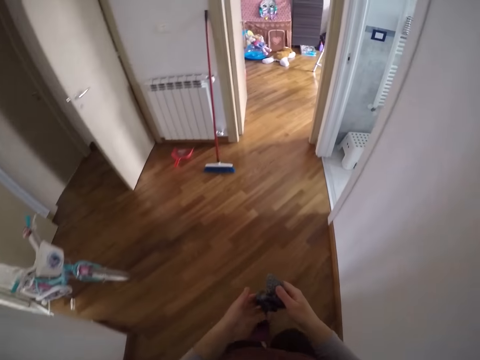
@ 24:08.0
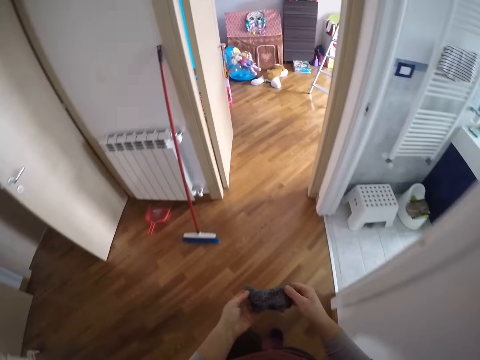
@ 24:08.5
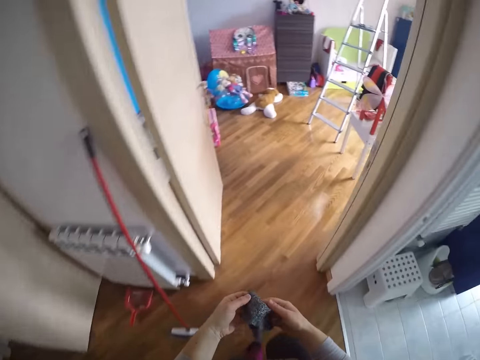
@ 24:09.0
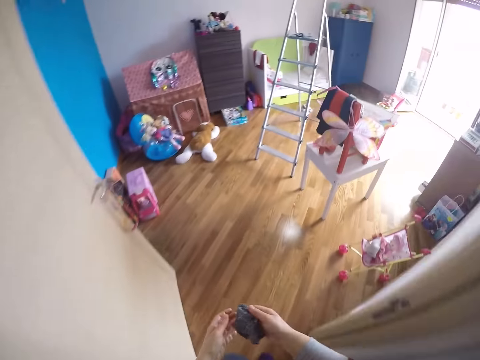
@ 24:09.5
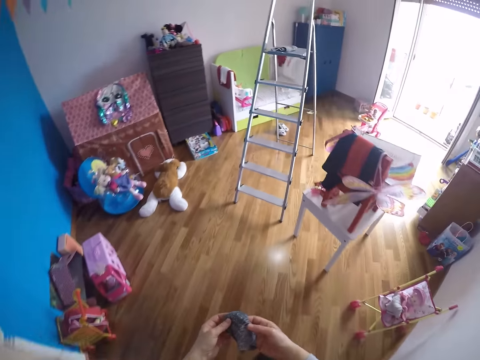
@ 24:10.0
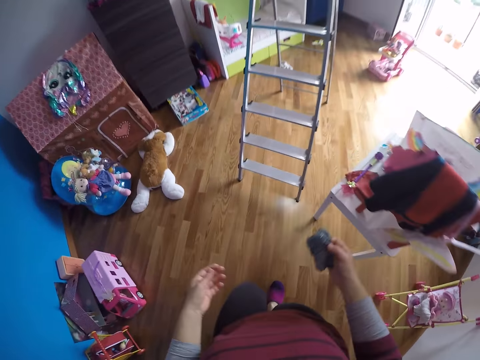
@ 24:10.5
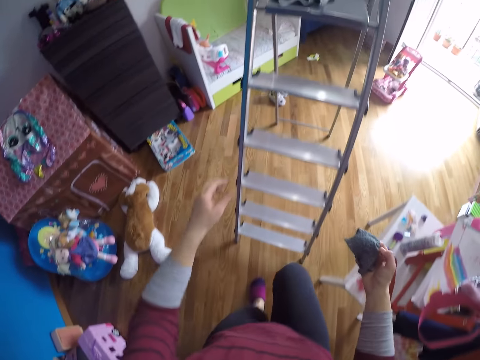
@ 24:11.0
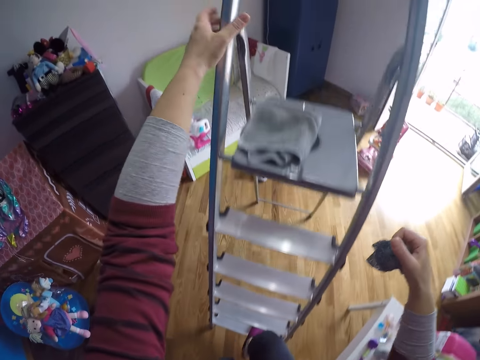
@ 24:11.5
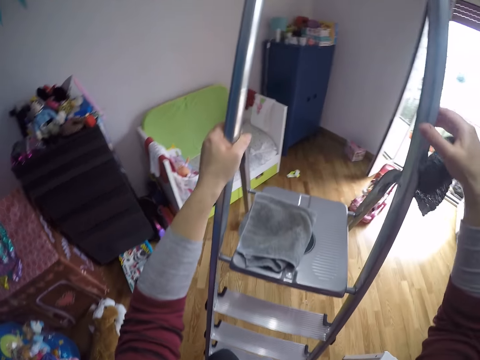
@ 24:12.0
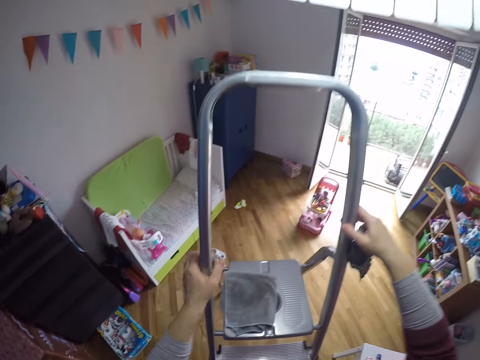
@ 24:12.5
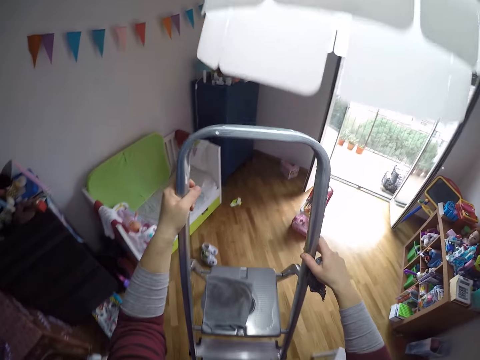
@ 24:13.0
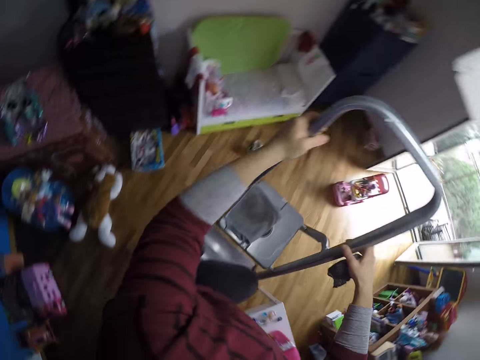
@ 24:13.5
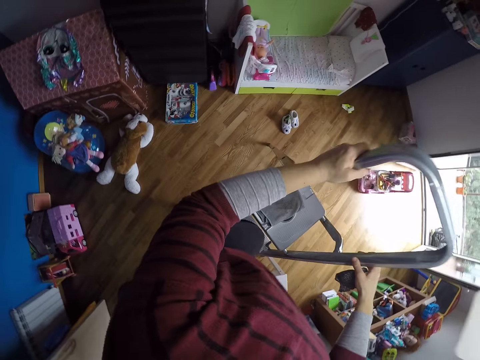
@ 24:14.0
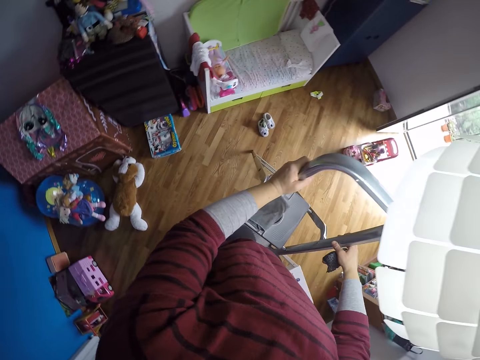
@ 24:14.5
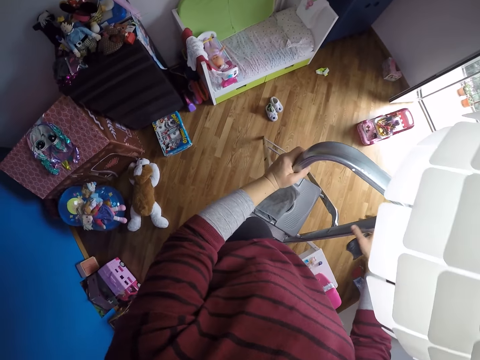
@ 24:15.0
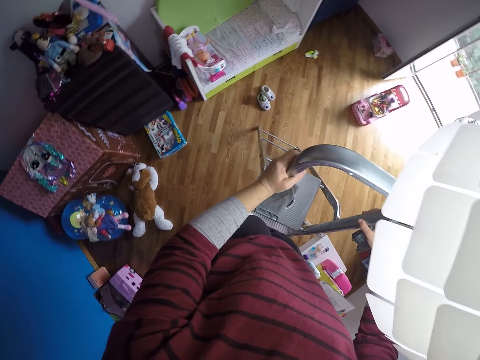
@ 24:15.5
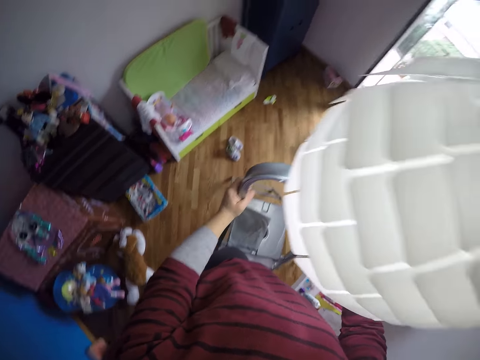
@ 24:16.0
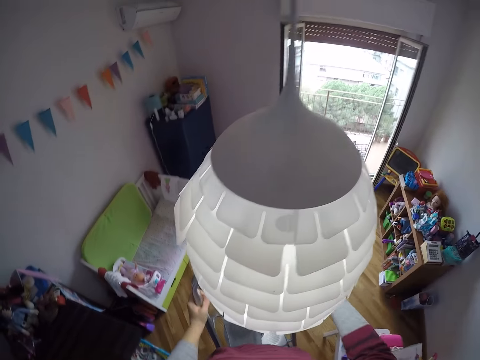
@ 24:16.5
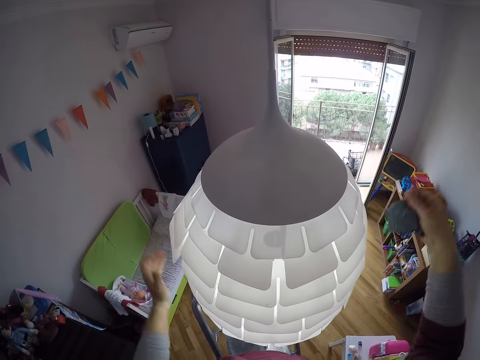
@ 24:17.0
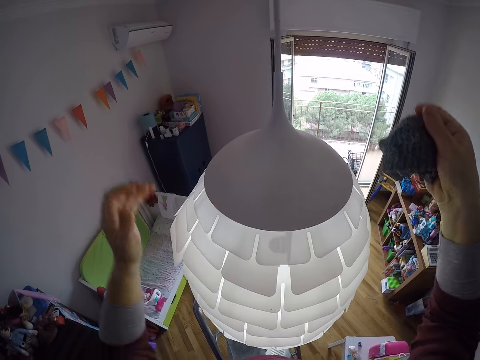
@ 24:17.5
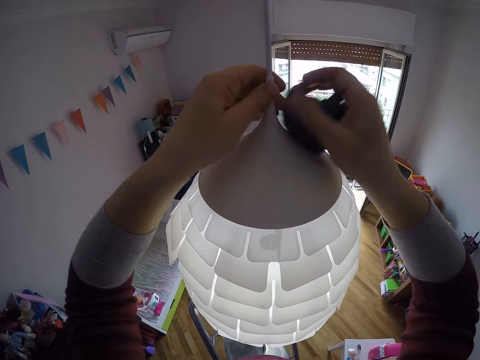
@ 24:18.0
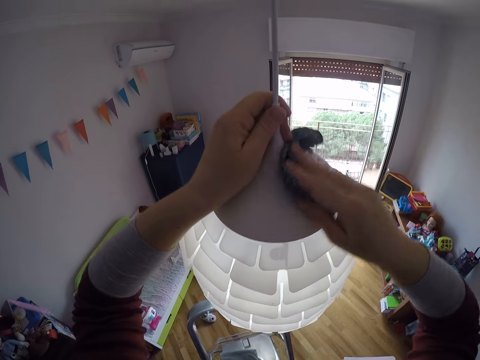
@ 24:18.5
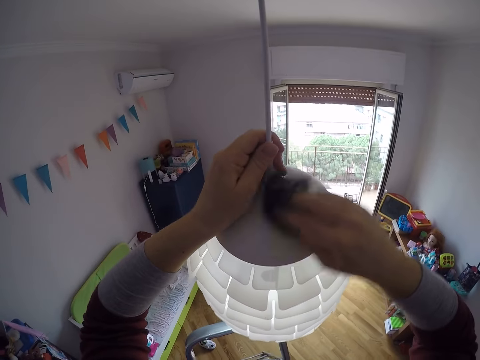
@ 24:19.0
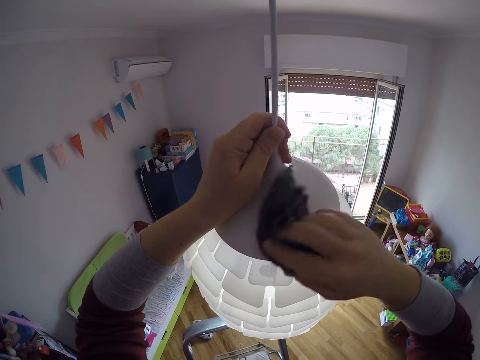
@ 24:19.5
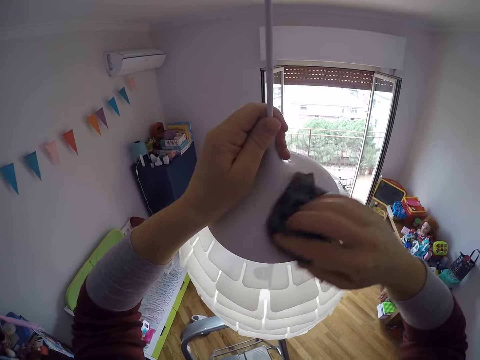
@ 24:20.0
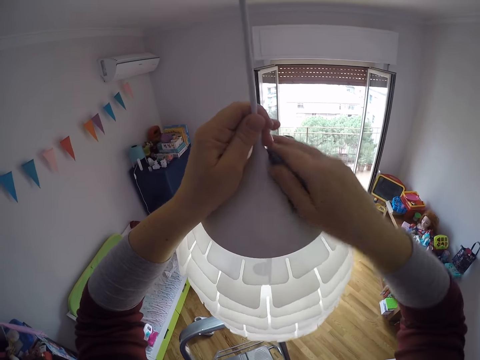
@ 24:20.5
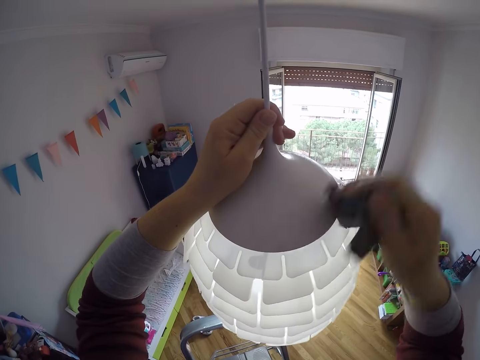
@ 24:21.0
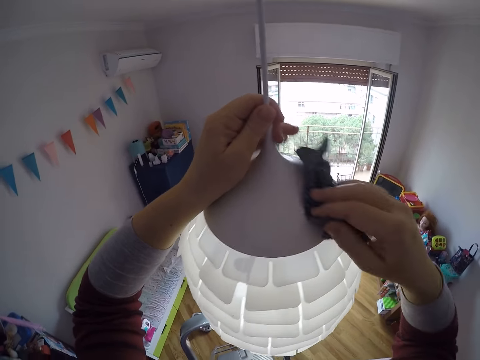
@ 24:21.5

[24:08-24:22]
The camera wearer climbs the ladder. She holds the ladder. She looks around. She lifts her hands upwards. She holds the lamp shade with her left hand. She cleans the lamp shade with the towel in her right hand.

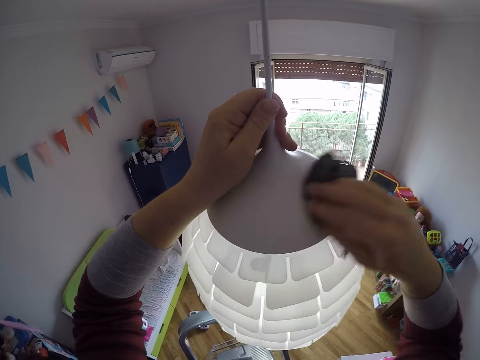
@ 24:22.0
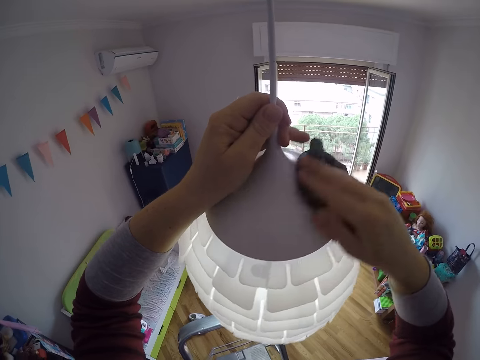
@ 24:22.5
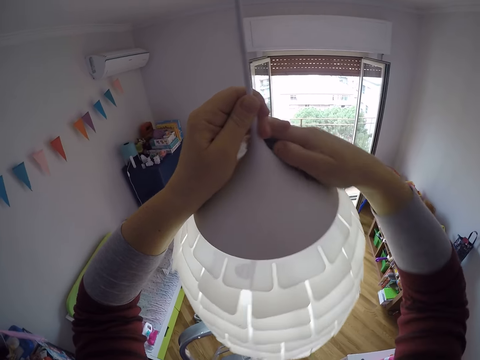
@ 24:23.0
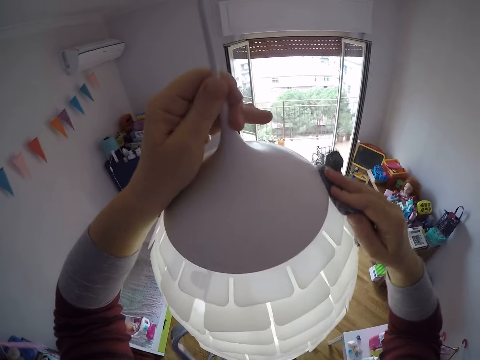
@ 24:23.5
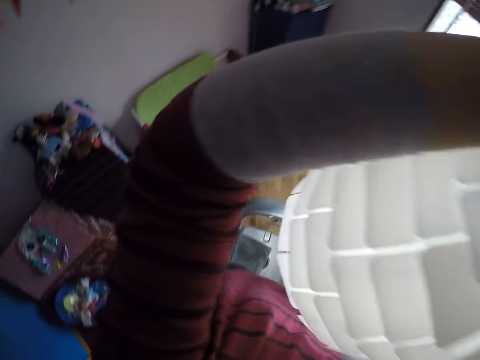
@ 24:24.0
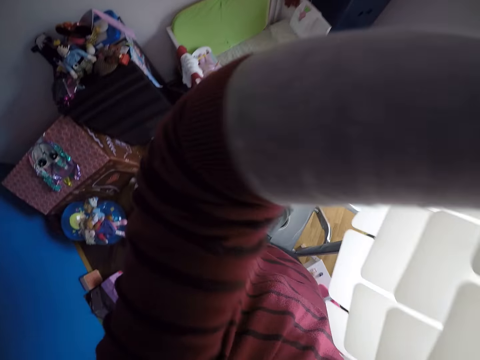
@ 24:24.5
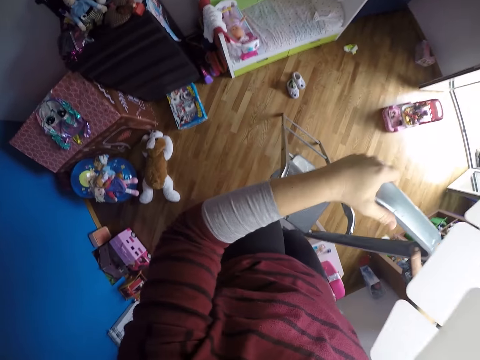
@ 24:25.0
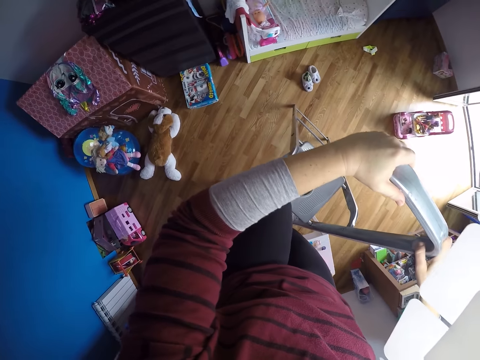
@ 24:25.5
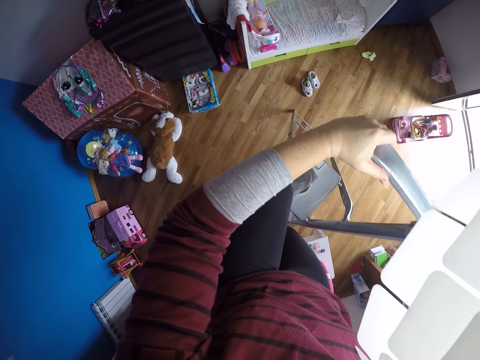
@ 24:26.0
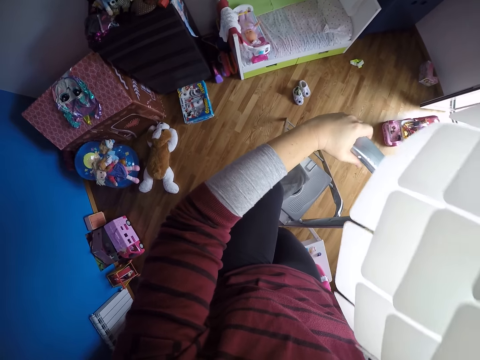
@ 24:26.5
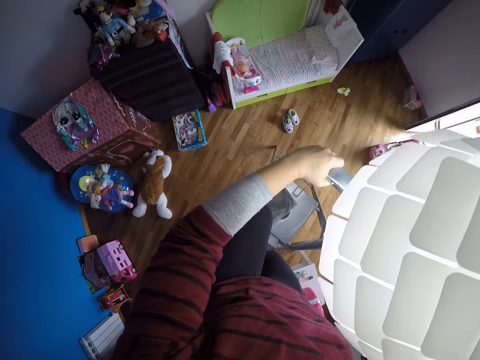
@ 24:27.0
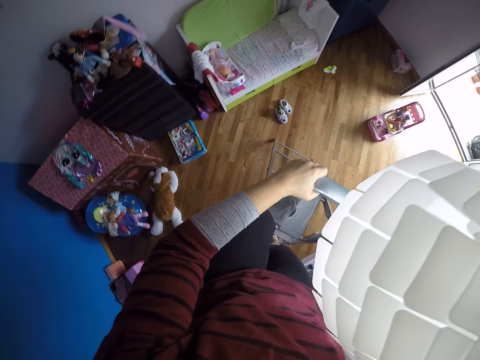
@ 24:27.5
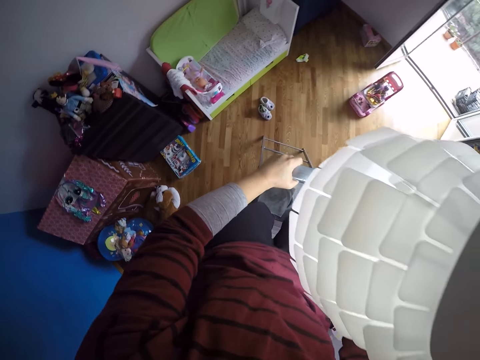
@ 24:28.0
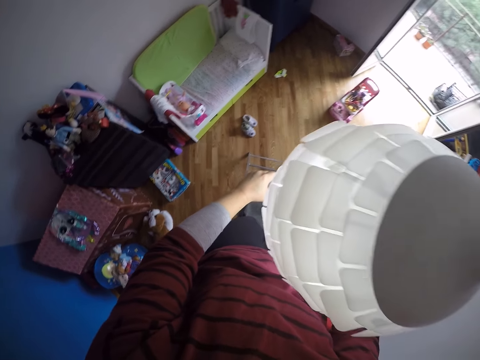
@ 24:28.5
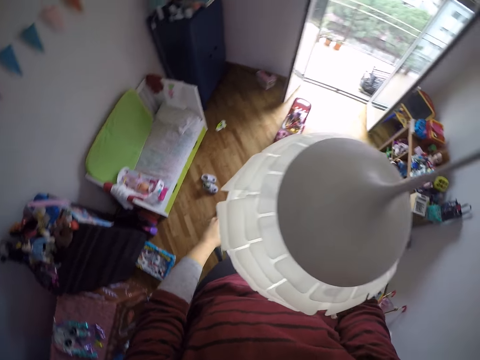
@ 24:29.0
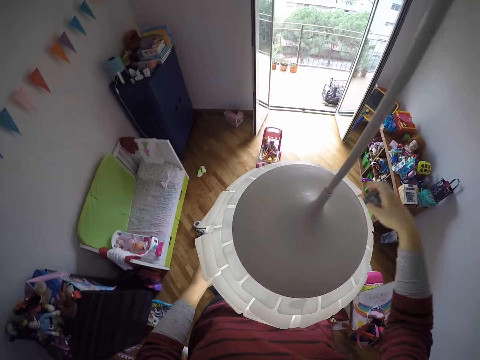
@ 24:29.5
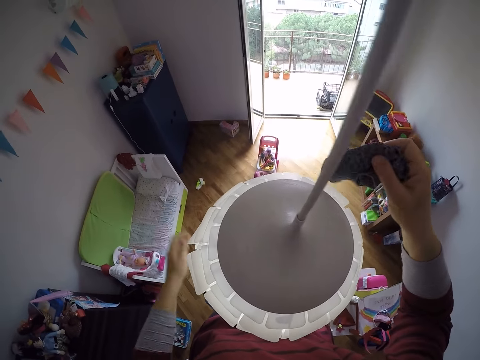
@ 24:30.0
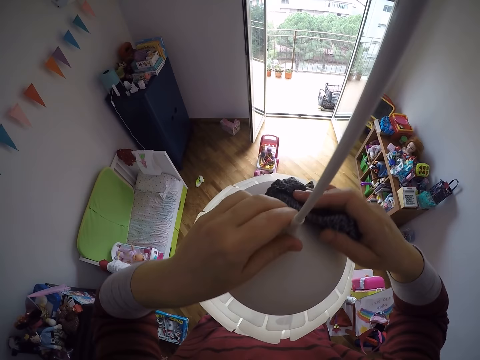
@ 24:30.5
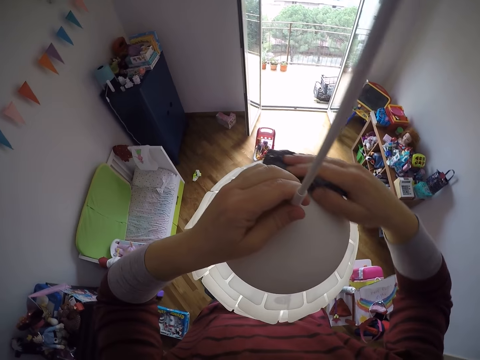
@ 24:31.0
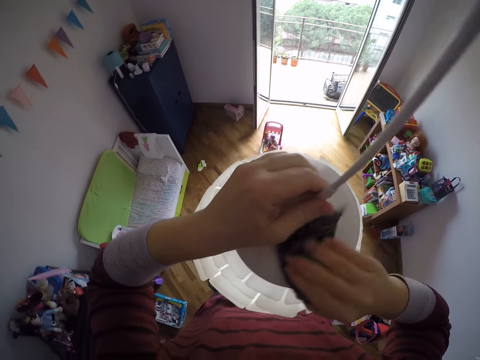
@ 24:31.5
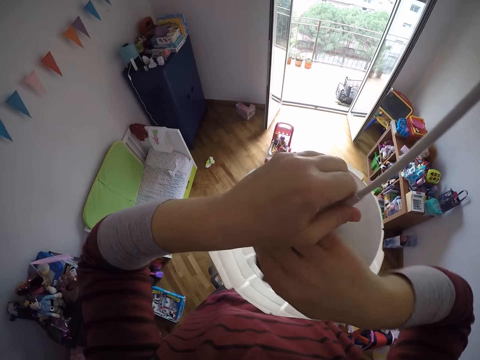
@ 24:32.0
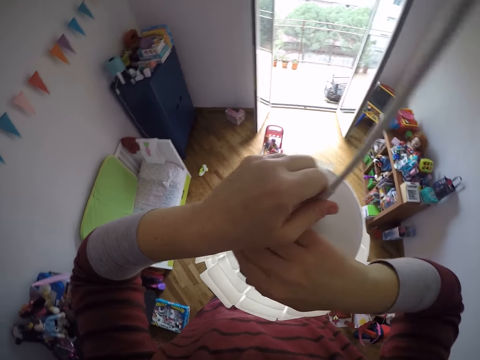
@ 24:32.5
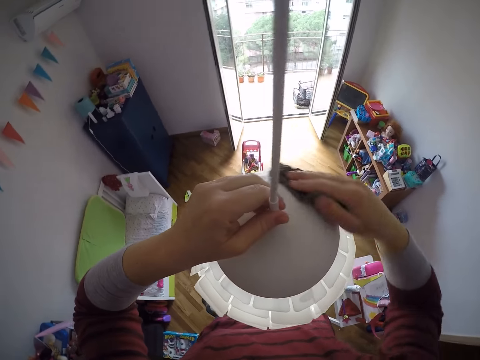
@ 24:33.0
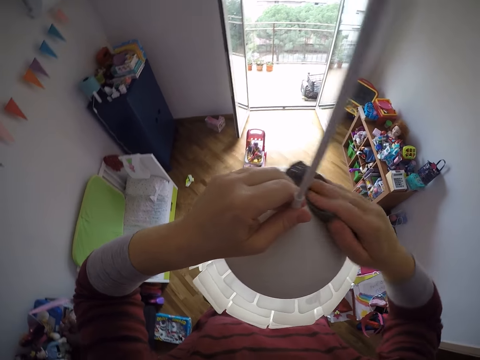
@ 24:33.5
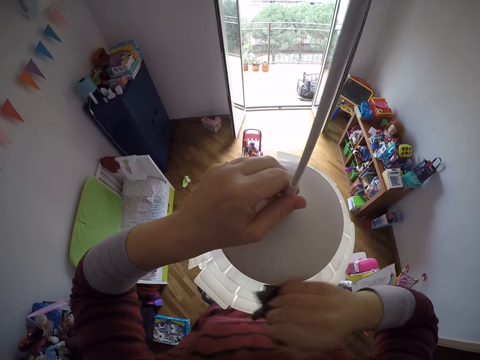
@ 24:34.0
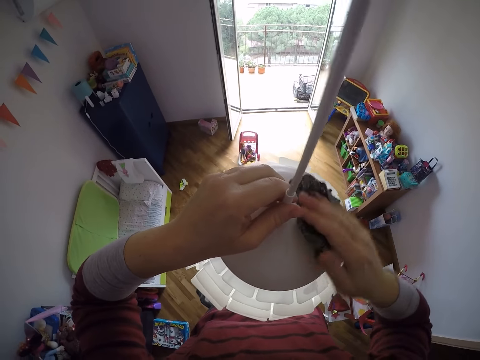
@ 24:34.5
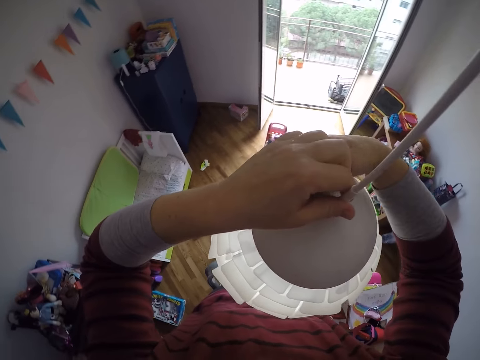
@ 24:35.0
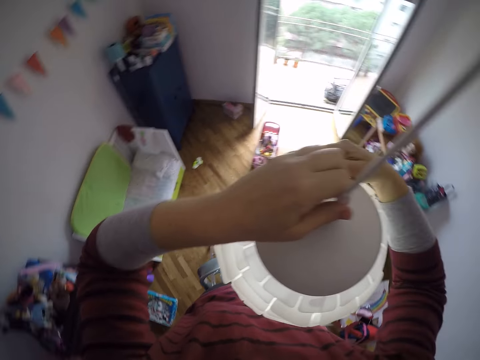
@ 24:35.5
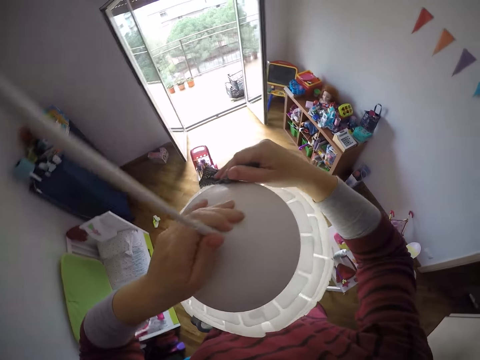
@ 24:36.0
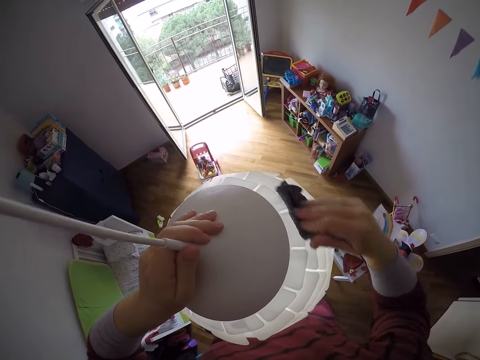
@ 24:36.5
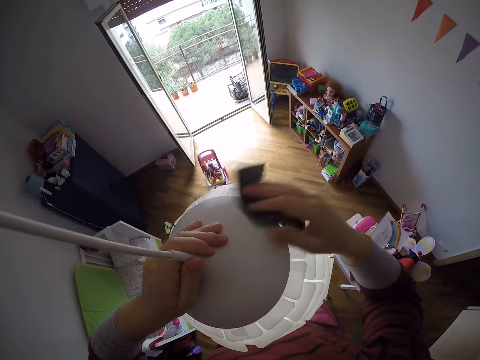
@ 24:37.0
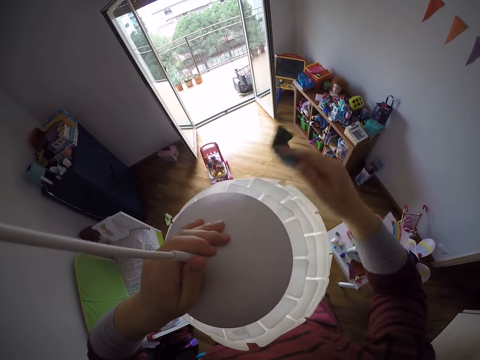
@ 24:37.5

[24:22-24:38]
The camera wearer looks around. She holds the ladder. She climbs a bit up the ladder. She looks around. She moves on the ladder. She cleans the lamp shade with the towel in her right hand. She holds the lampshade.
